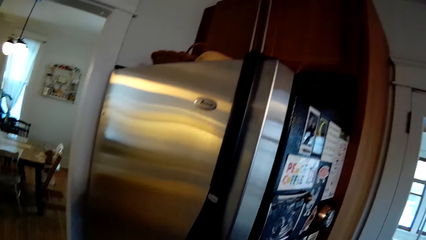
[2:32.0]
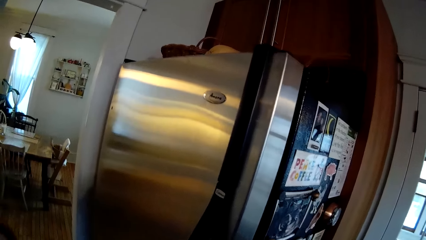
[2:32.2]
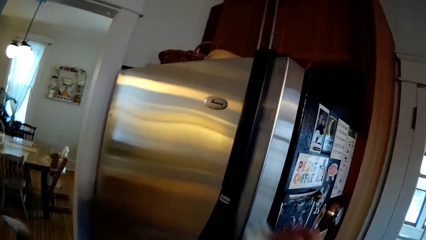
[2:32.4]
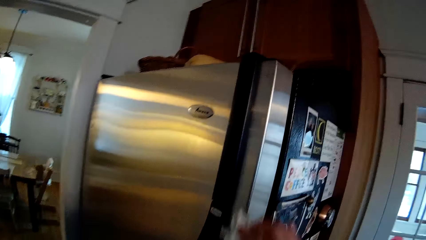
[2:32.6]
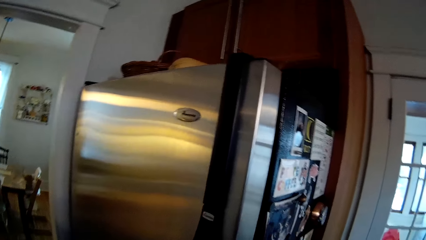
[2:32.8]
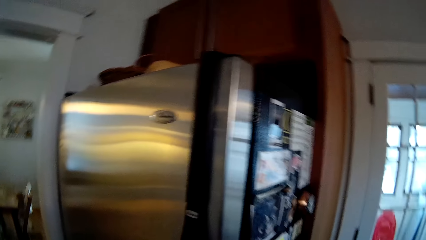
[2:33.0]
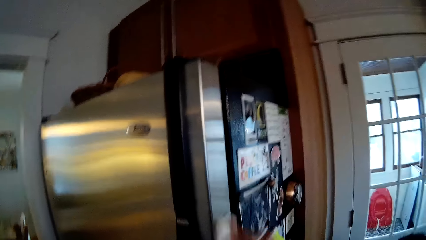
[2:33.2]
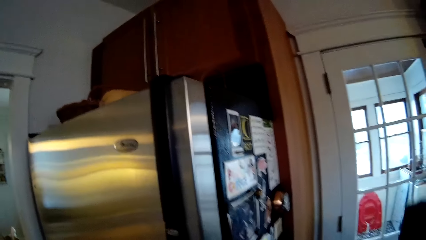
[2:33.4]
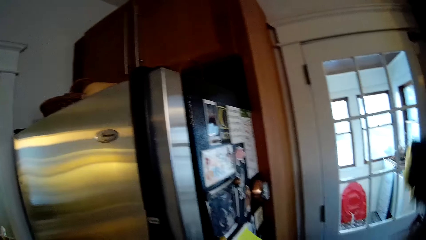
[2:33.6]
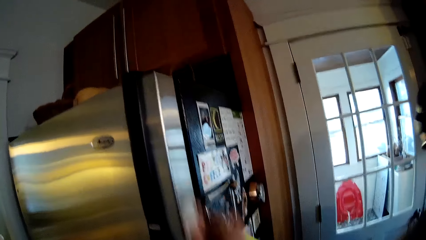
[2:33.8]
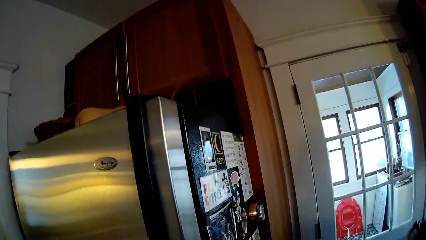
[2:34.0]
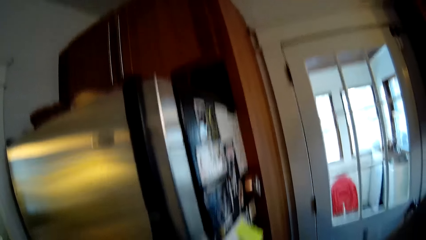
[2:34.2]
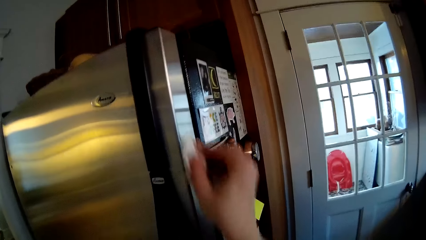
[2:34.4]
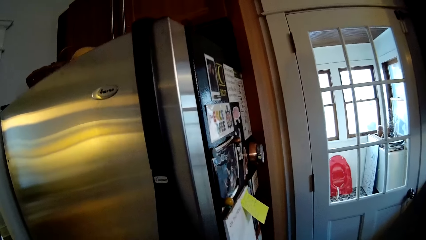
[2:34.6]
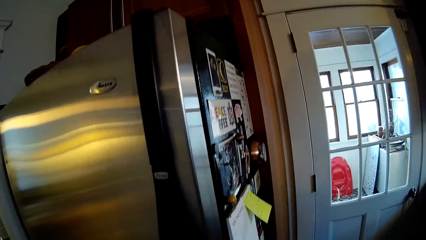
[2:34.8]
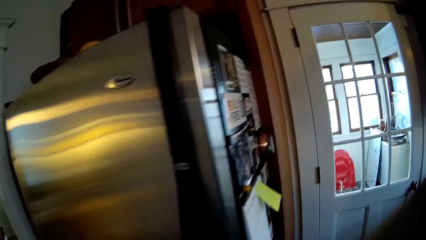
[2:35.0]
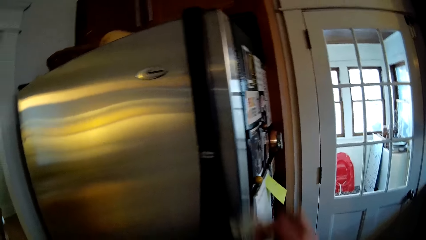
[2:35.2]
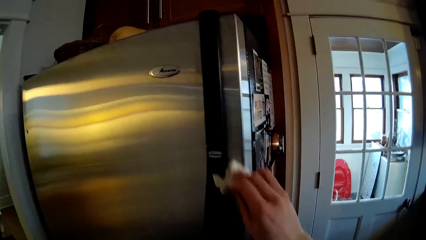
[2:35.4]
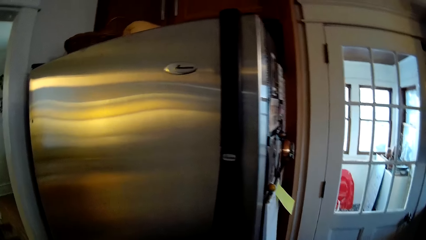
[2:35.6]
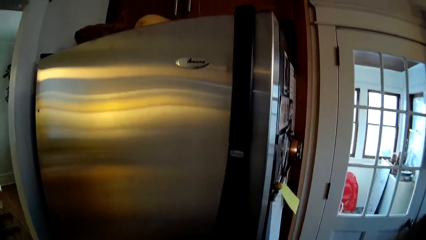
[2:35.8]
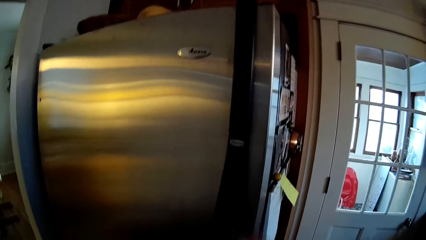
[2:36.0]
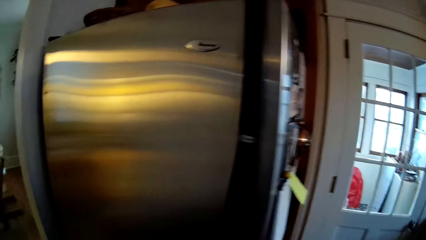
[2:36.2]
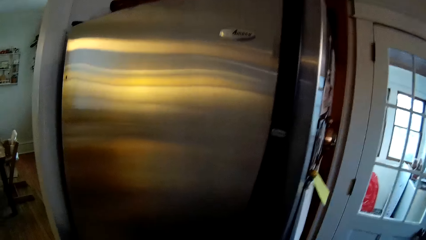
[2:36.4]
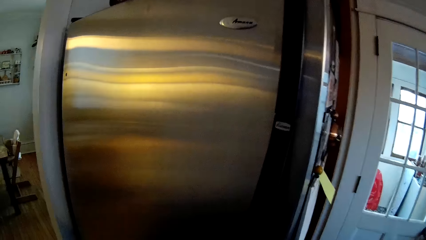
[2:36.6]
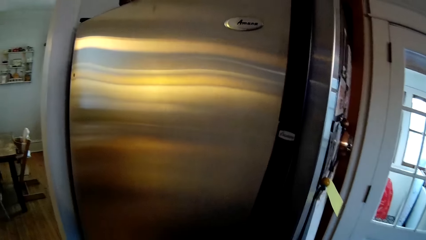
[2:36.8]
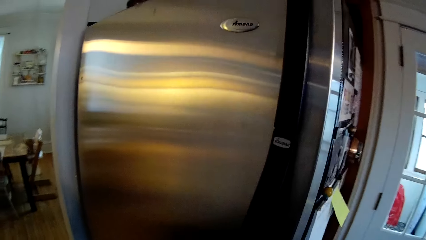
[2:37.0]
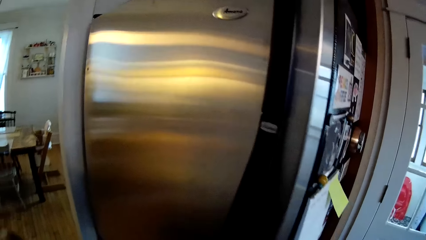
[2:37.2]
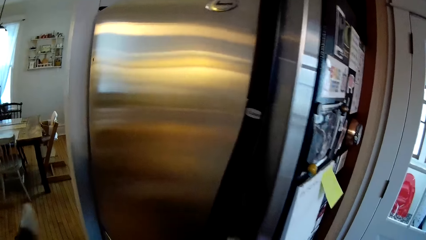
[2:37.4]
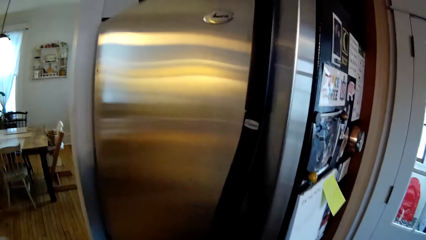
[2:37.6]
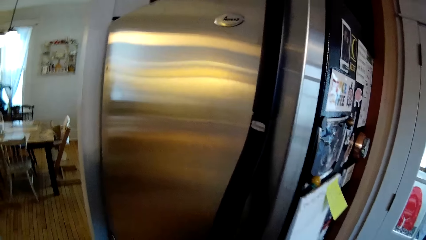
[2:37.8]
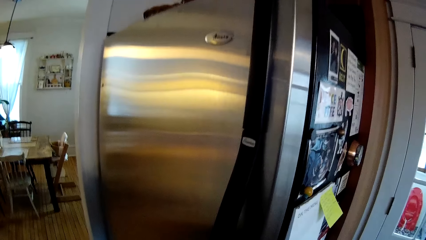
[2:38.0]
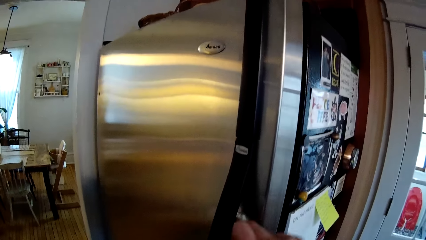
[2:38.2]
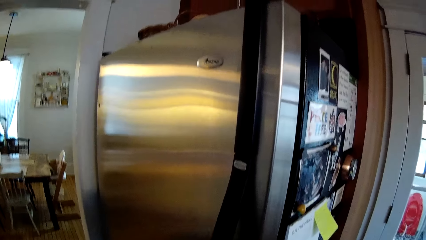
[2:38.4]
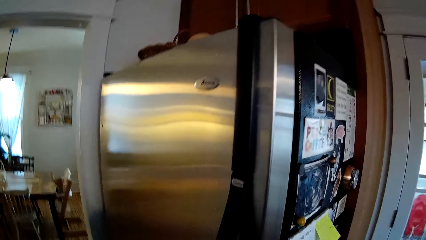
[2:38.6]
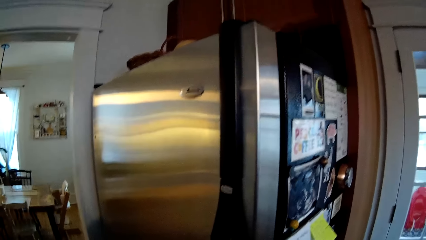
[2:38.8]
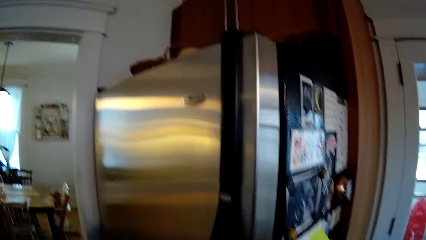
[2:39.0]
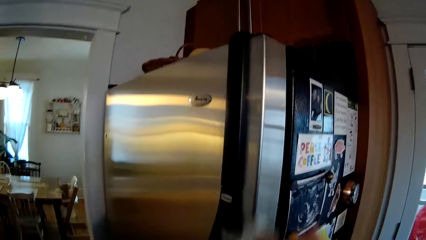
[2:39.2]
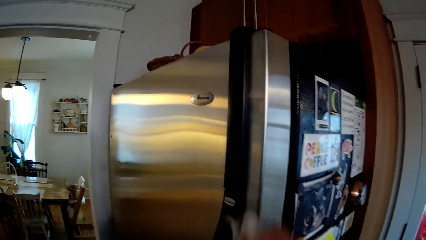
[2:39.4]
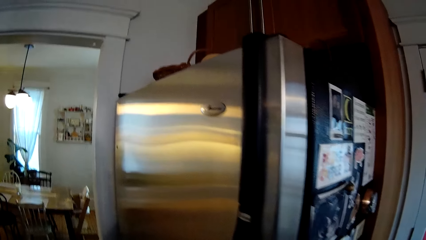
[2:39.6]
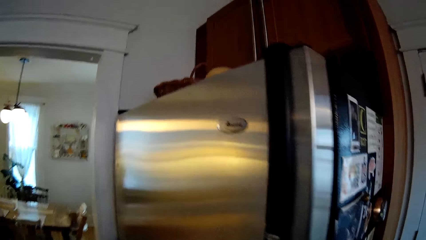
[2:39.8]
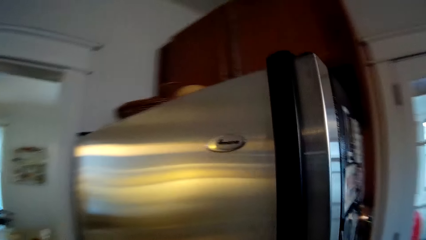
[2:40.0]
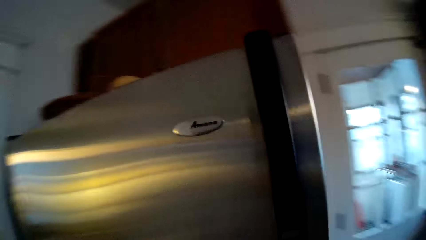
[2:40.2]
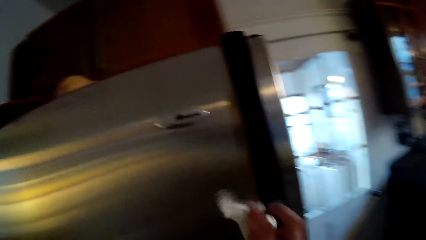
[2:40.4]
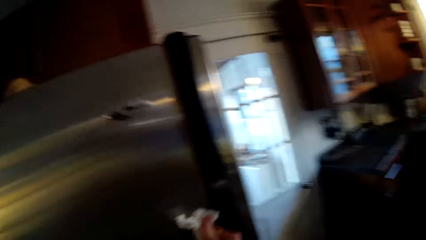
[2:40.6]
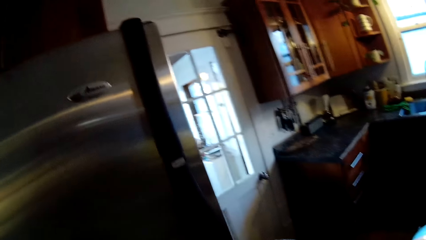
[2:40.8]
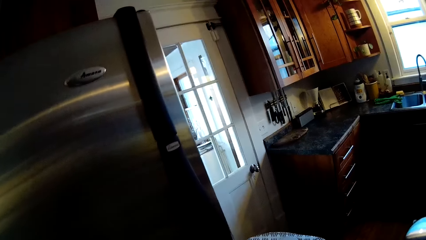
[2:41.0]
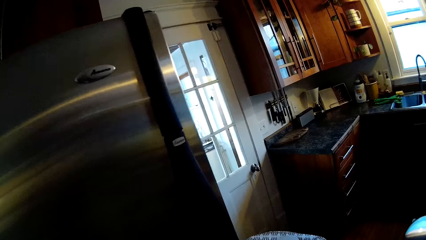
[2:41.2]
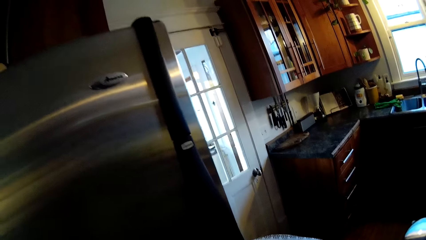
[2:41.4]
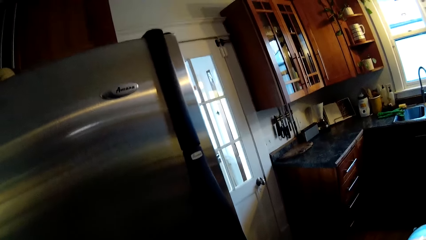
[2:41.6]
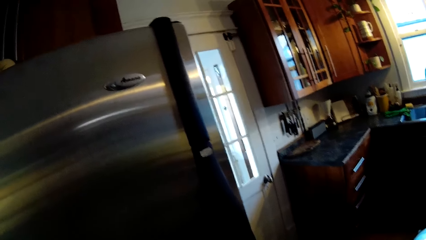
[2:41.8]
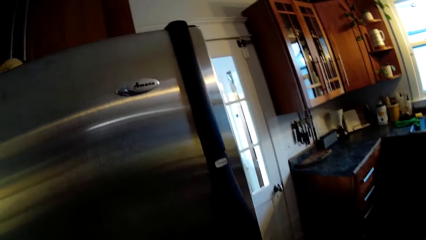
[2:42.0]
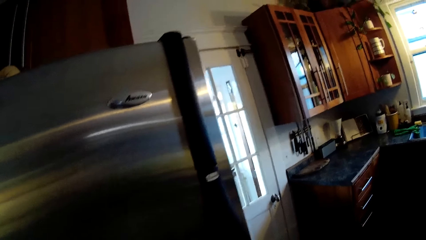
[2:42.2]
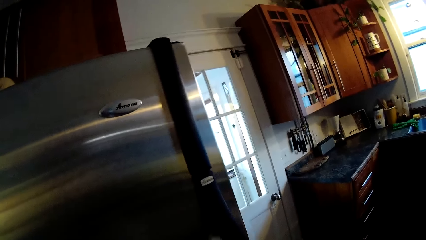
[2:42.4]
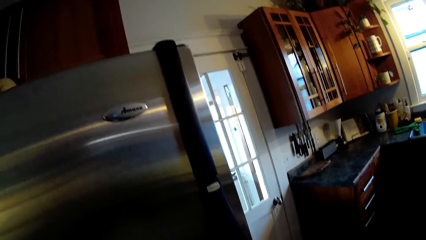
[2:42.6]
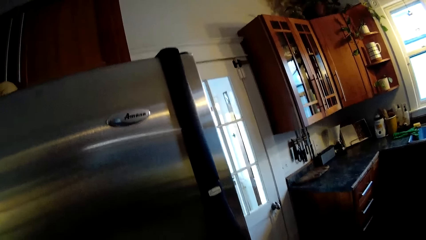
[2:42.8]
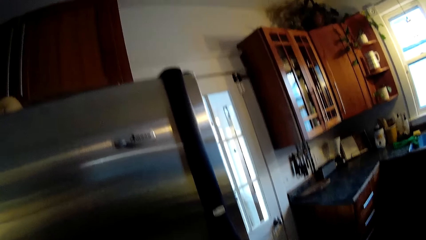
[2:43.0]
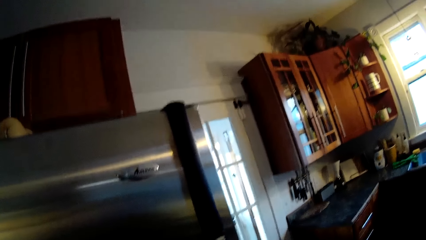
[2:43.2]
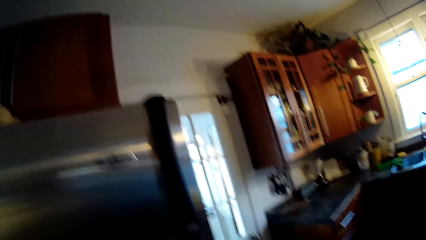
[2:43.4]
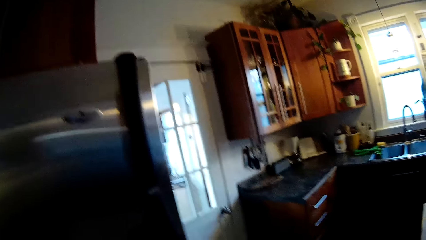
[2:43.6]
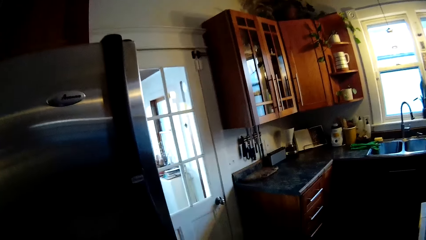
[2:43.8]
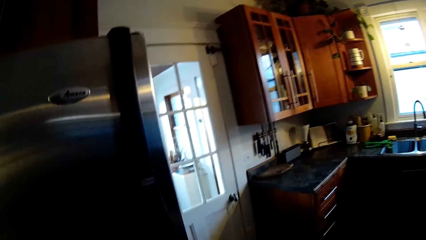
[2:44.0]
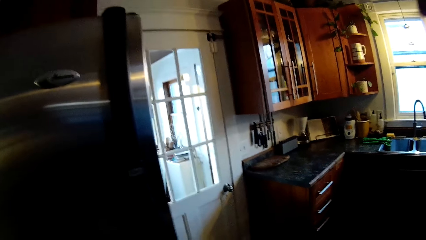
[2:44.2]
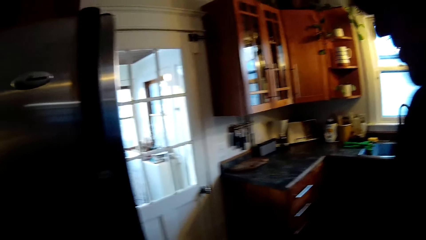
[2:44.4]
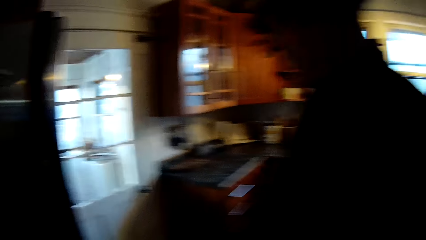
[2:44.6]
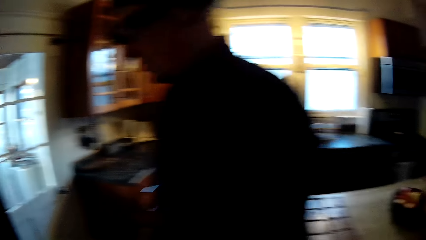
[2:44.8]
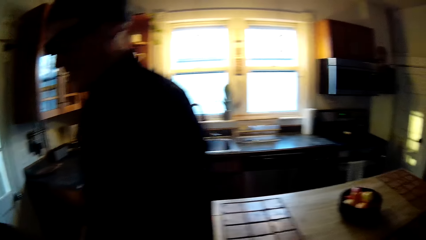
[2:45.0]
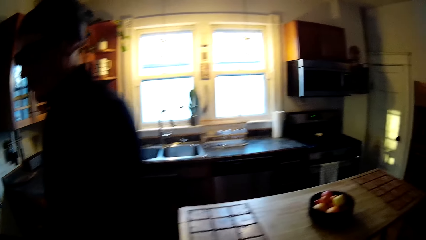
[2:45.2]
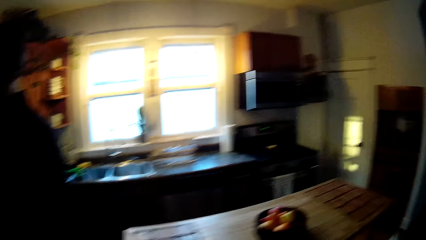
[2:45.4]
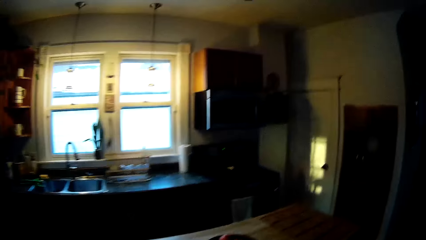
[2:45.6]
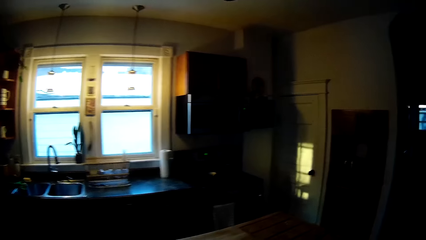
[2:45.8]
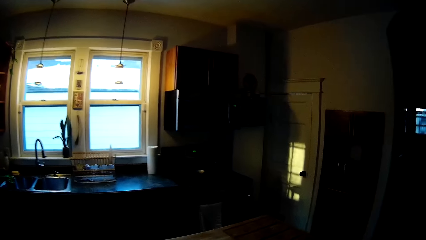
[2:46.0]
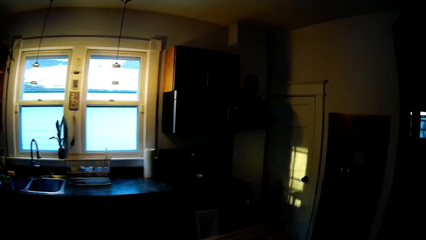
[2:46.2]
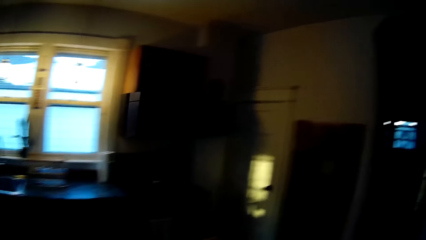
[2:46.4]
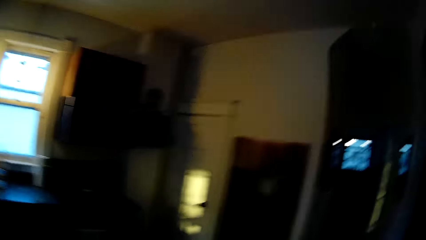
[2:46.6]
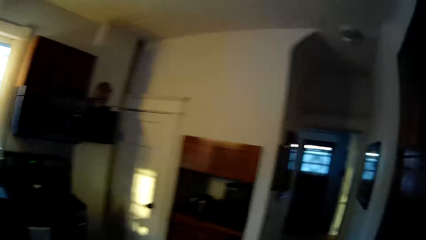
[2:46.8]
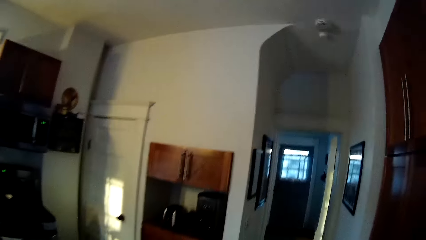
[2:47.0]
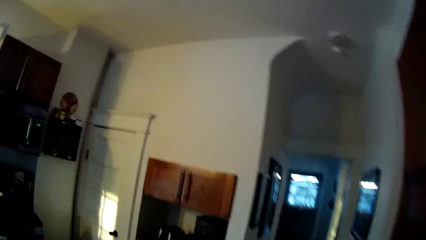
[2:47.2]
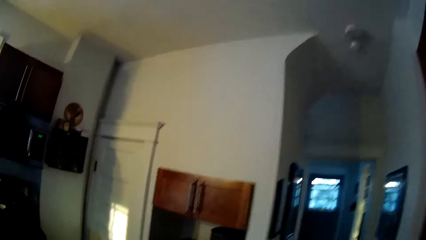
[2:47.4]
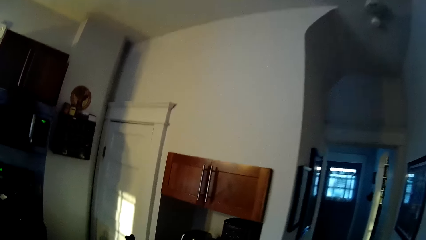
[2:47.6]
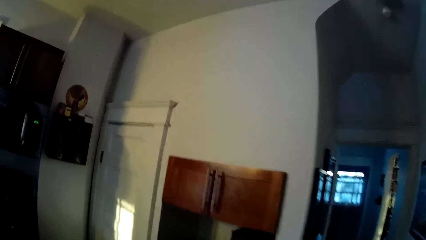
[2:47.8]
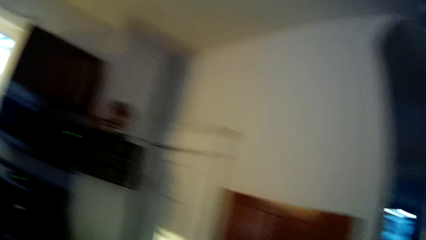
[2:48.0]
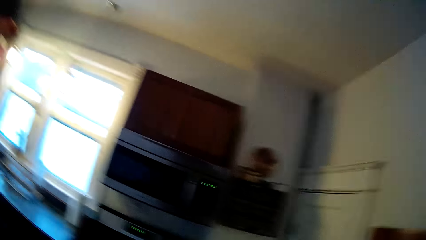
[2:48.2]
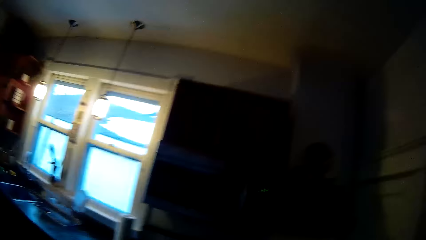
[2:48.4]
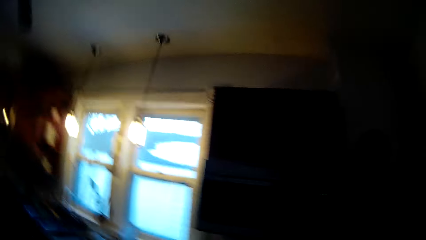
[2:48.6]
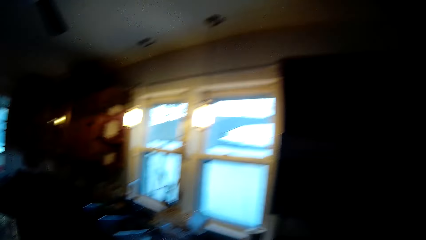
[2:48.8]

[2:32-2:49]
The camera wearer wipes a fridge with the duster in her right hand. She looks around.
